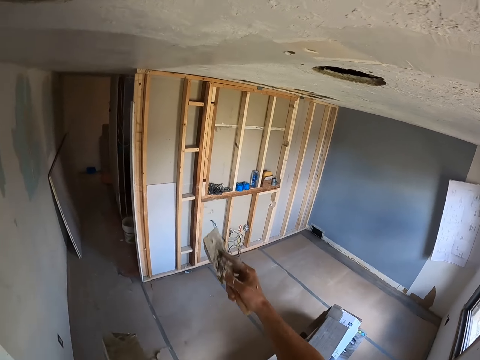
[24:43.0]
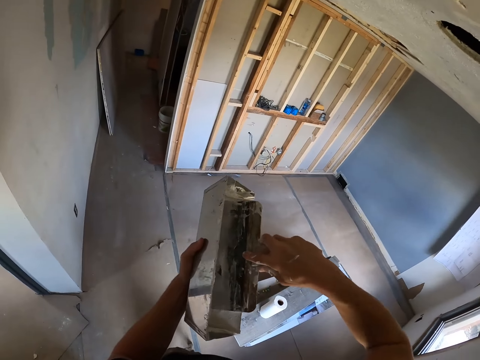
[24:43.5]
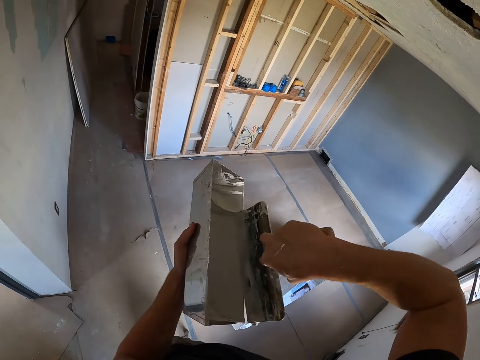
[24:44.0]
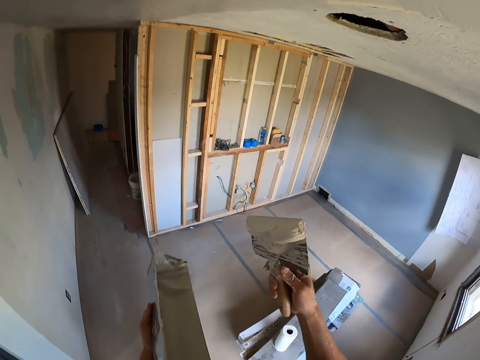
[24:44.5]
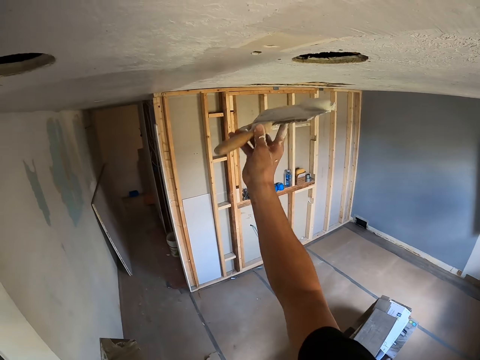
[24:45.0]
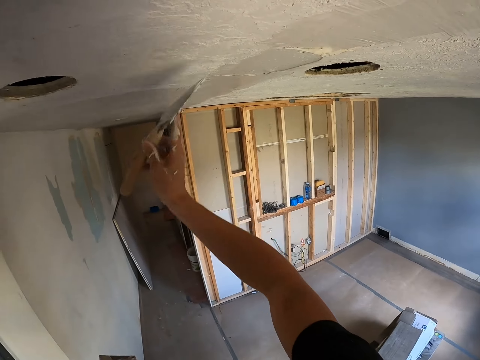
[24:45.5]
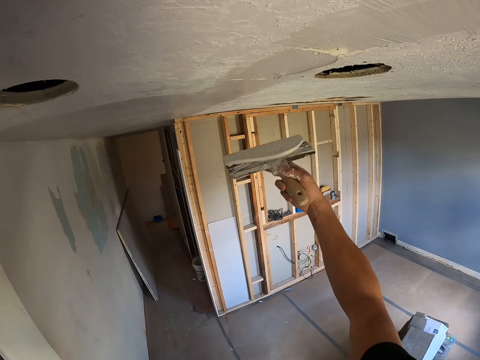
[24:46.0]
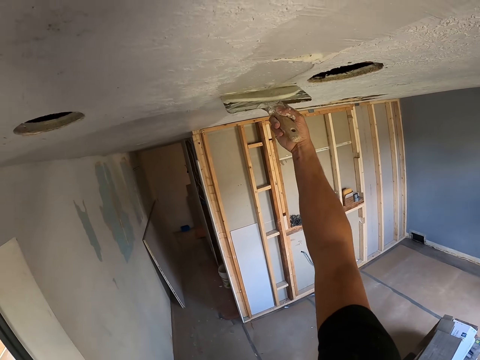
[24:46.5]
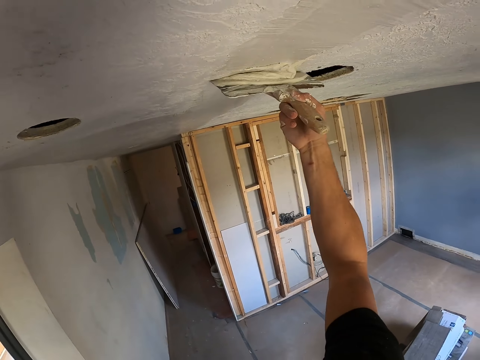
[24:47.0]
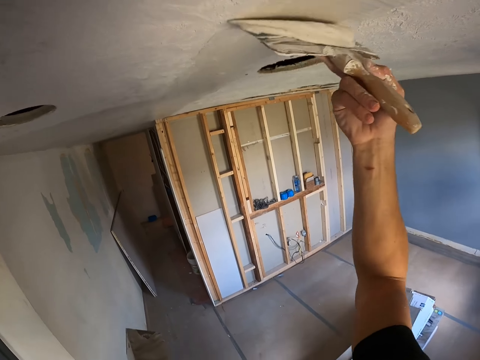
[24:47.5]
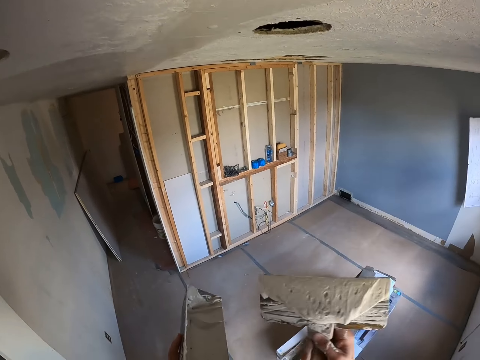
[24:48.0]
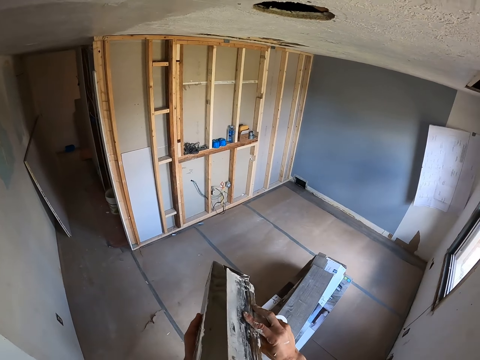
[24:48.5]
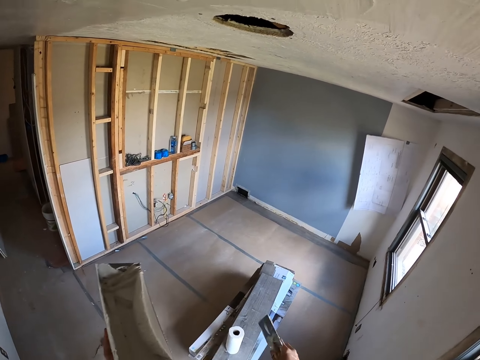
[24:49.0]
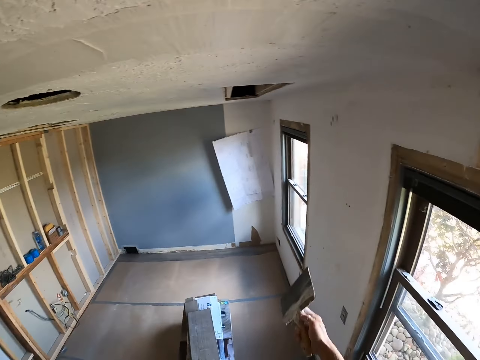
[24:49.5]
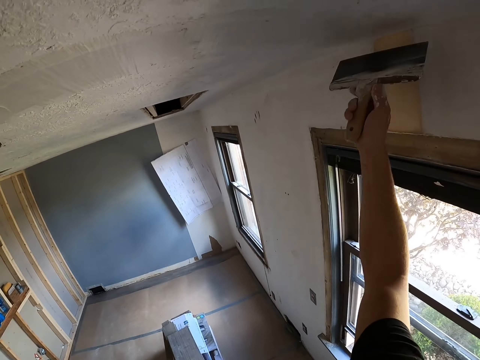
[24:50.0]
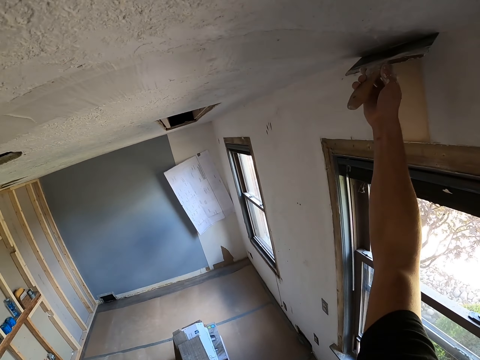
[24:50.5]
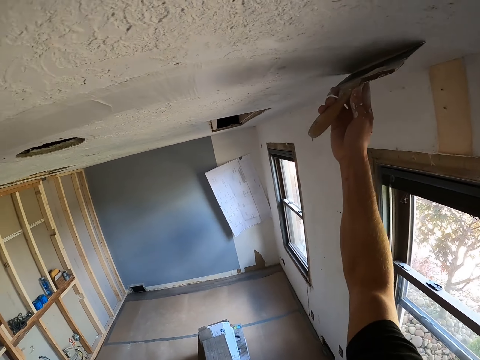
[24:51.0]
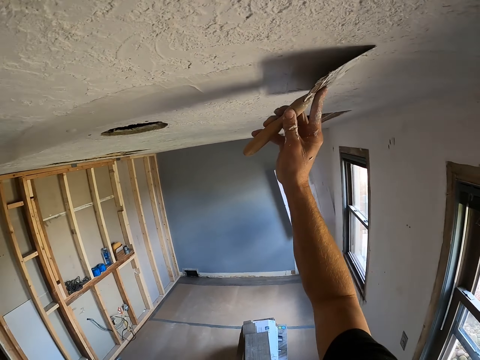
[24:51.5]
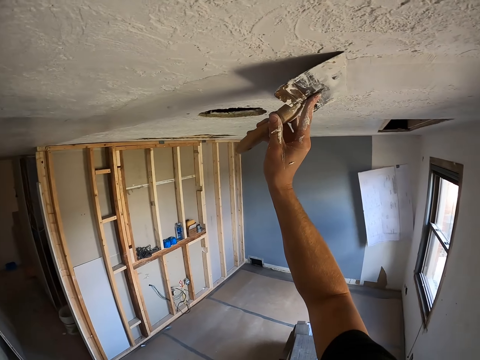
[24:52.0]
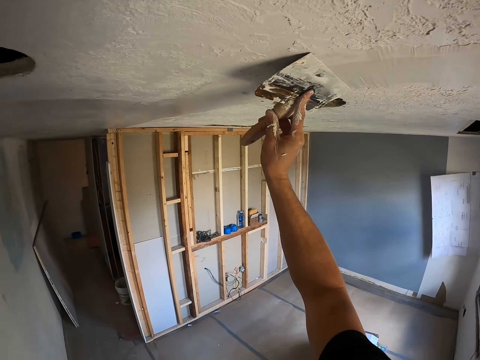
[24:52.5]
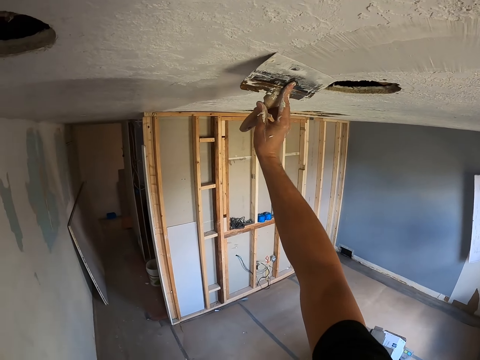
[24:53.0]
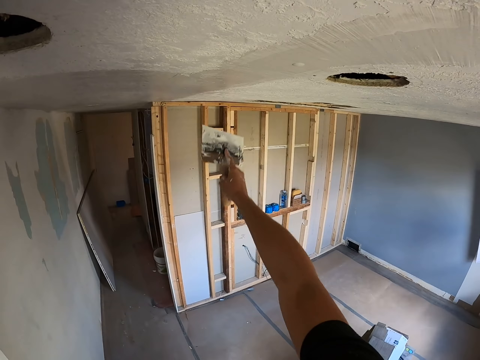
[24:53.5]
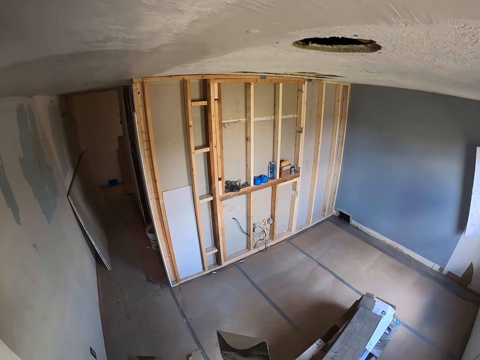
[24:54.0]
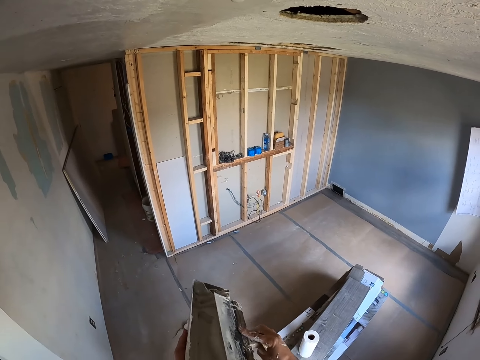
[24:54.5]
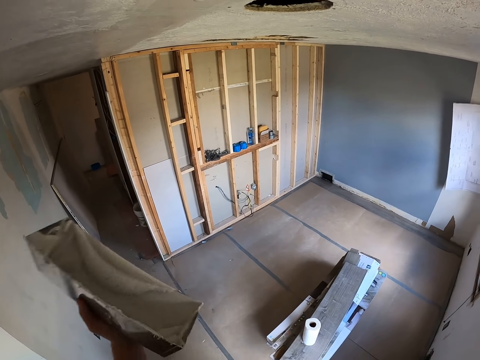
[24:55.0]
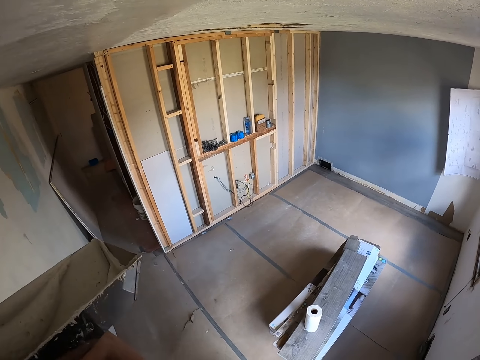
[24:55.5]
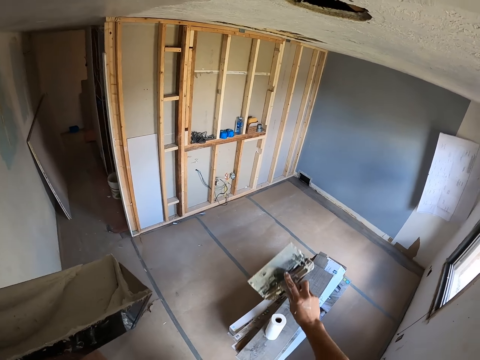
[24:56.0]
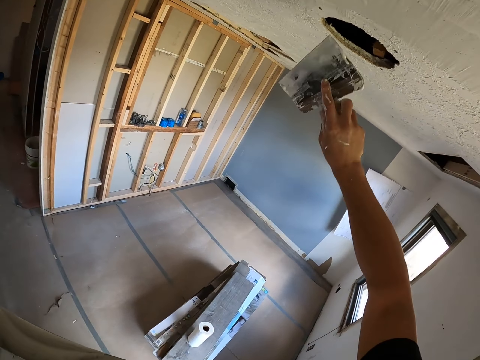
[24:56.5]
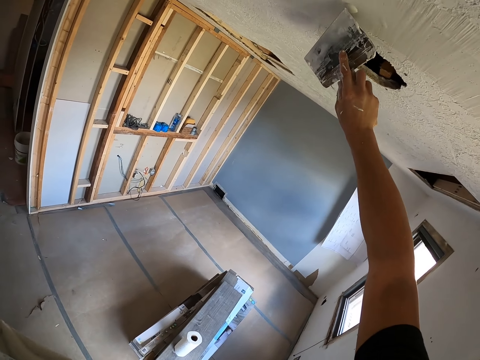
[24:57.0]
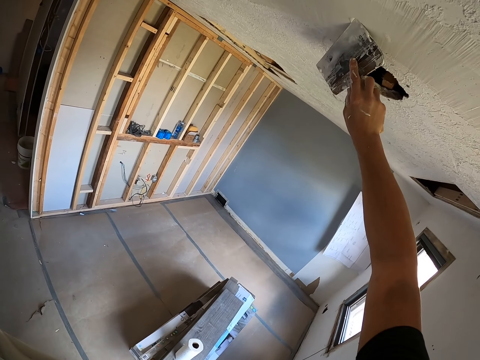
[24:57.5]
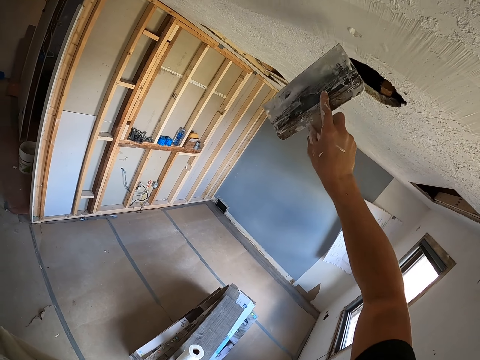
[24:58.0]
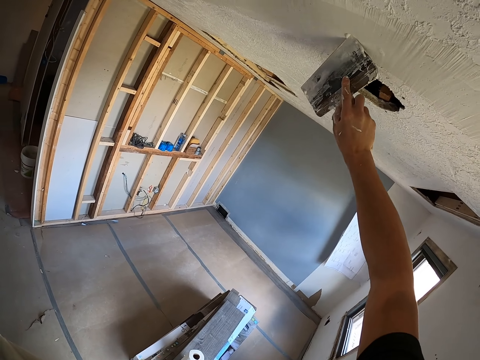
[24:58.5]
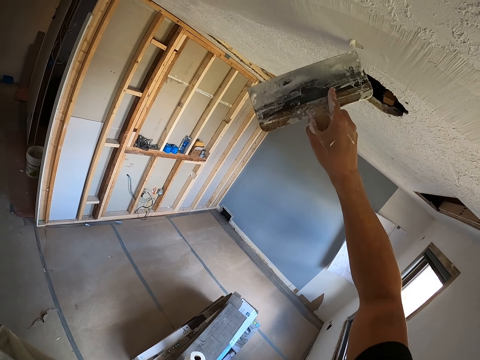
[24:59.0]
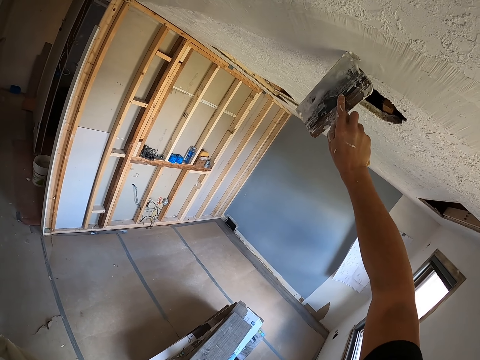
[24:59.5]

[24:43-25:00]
The camera wearer scoops filler. They scrape excess paint from the brush. They apply the filler on the wall. They paint the ceiling. They scrape excess paint from the brush. They scoop the filler. They apply the filler on the wall. They paint the ceiling. They scrape excess paint from the brush. They scoop the filler. They apply the filler on the wall. They paint the ceiling.

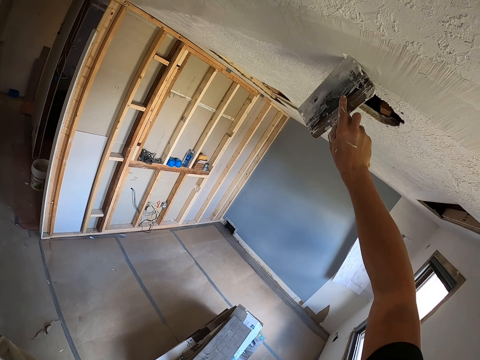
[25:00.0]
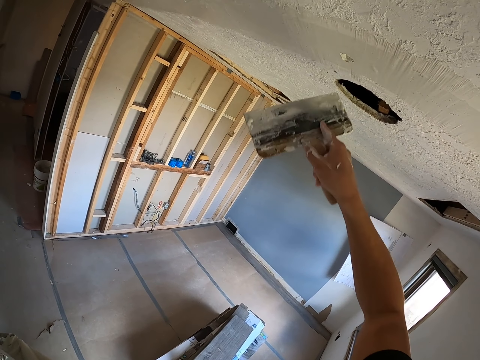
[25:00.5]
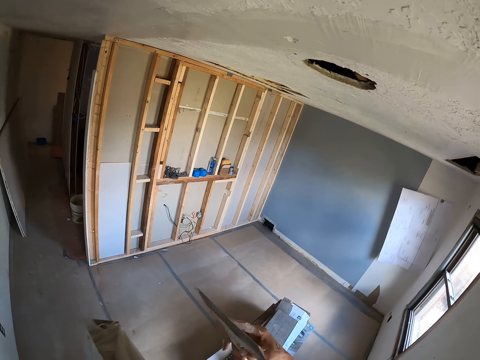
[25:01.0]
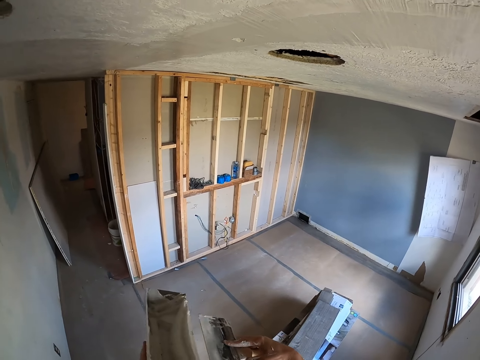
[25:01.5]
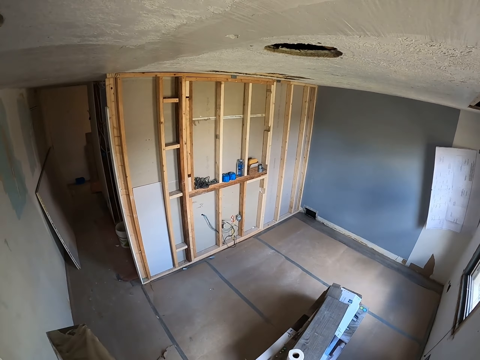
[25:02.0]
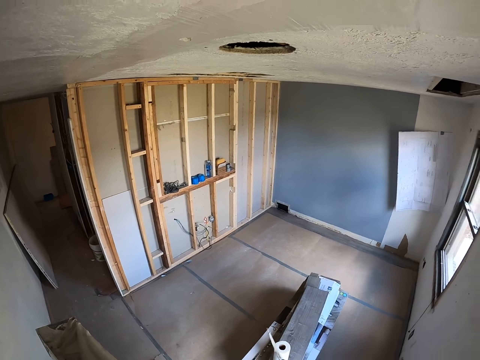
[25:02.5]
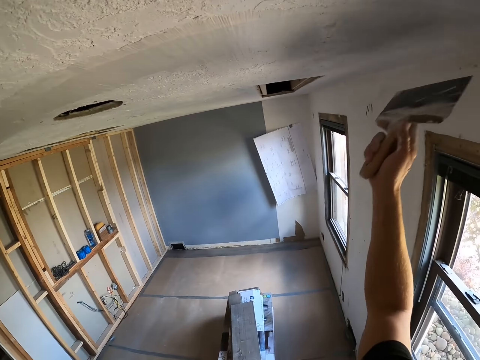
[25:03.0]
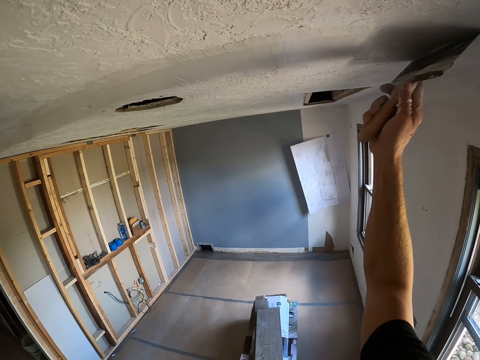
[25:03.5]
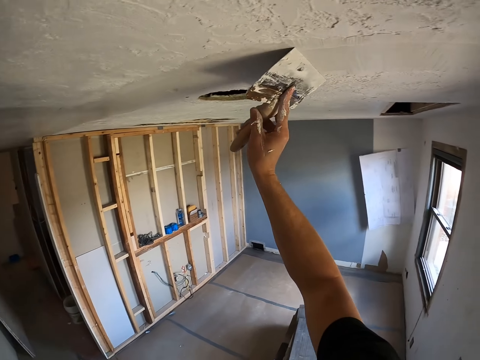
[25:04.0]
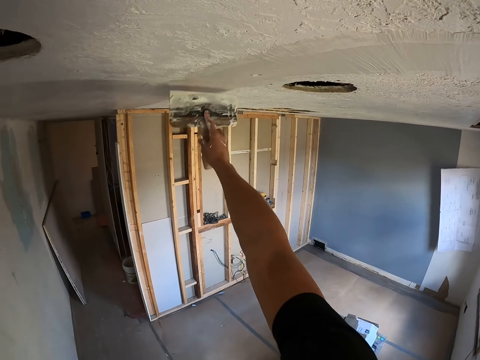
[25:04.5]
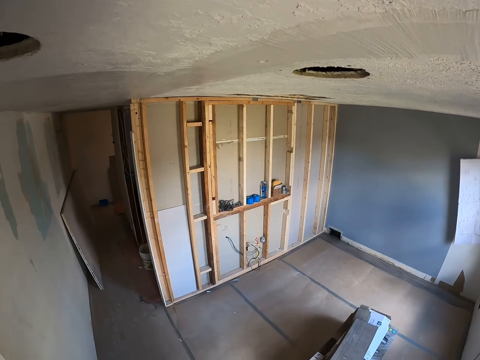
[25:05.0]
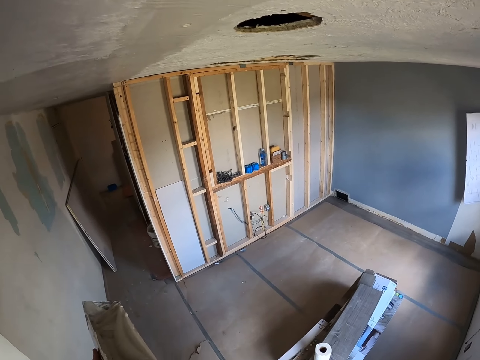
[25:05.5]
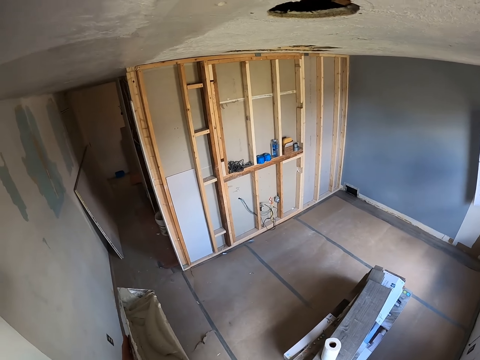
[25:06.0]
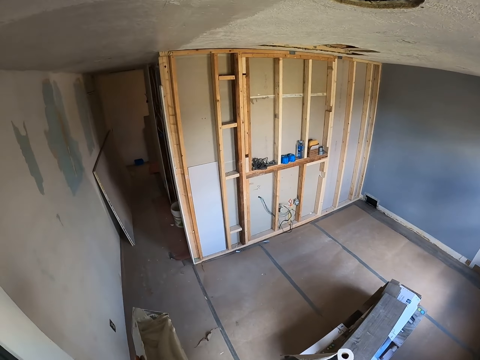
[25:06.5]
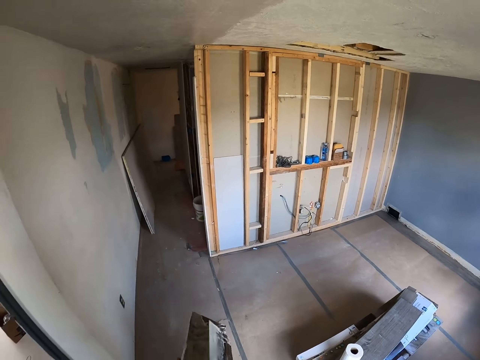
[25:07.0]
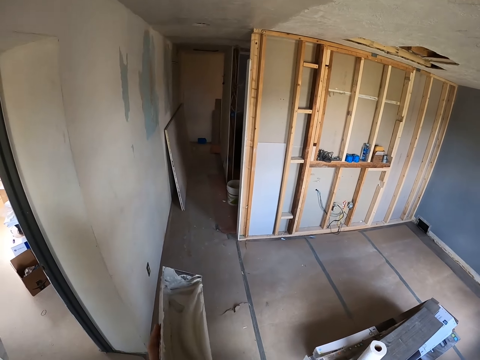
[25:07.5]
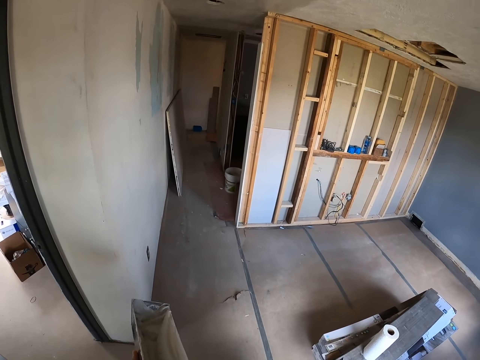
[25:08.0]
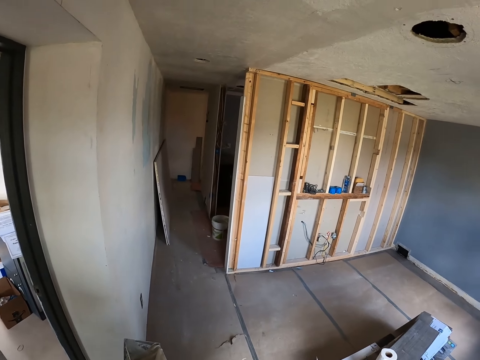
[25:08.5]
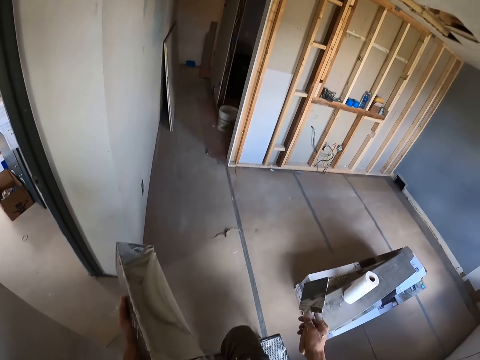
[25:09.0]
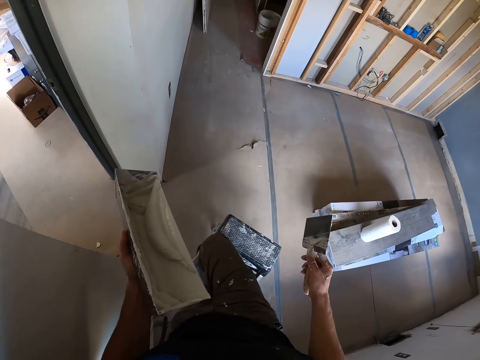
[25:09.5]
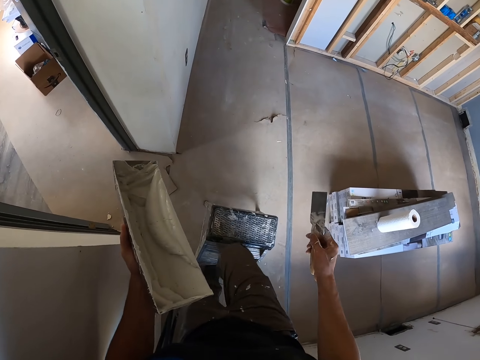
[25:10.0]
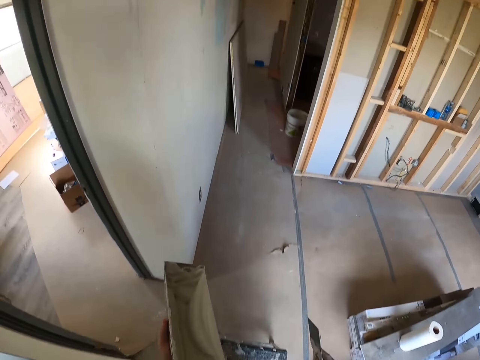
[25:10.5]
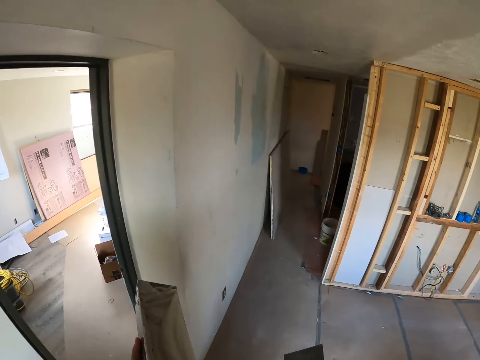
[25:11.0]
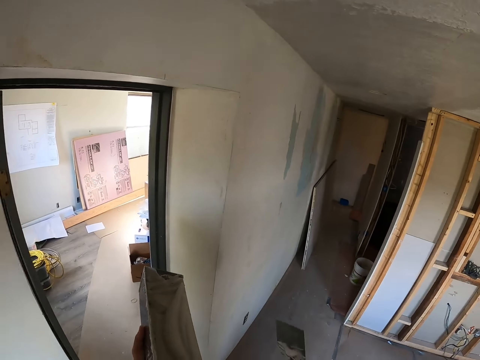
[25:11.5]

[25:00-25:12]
The camera wearer scrapes excess paint from the brush. They scoop filler. They apply filler on the wall. They paint the ceiling. They scoop filler. They scrape excess paint from the brush. They drag the stool on the floor. They move the ladder.
